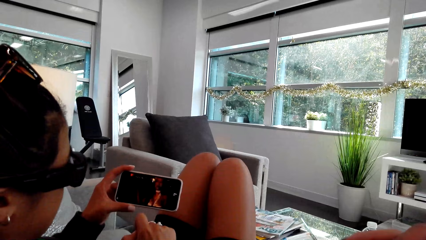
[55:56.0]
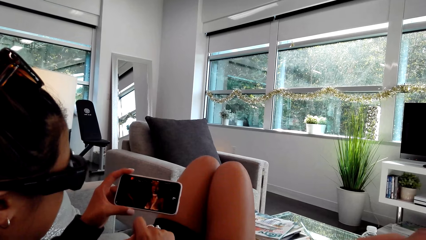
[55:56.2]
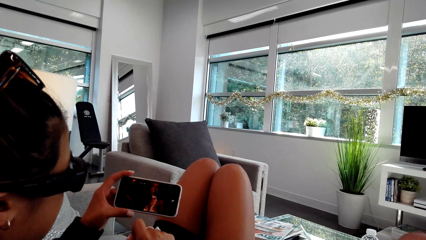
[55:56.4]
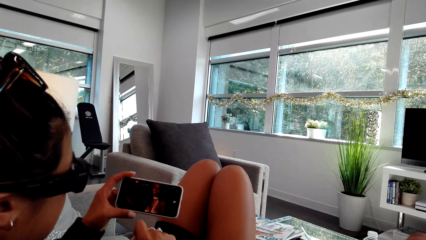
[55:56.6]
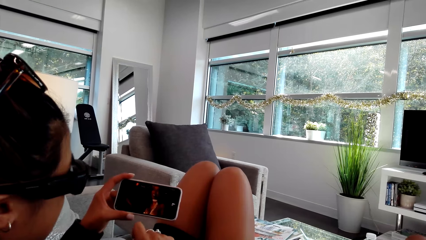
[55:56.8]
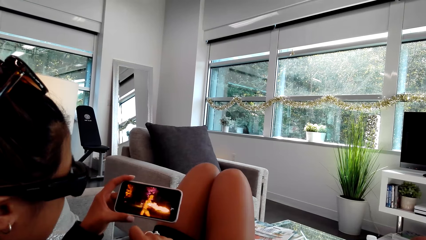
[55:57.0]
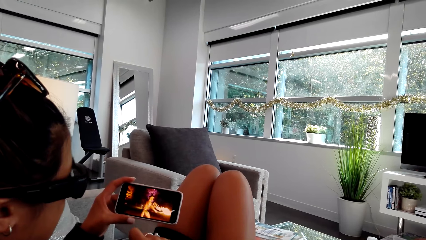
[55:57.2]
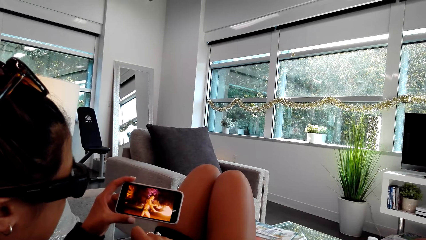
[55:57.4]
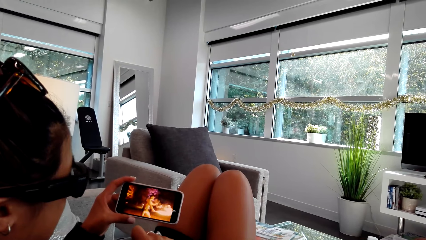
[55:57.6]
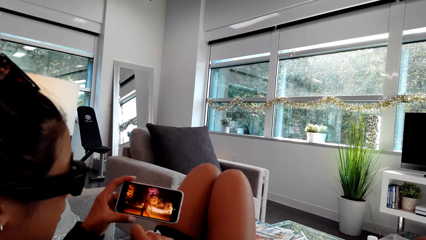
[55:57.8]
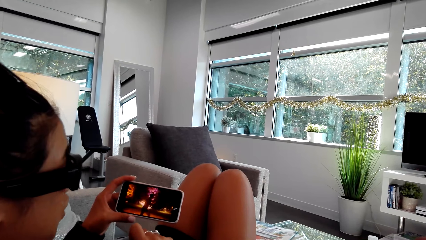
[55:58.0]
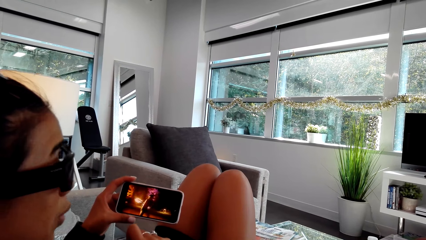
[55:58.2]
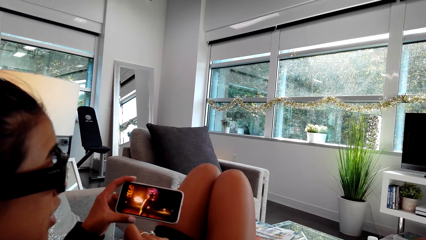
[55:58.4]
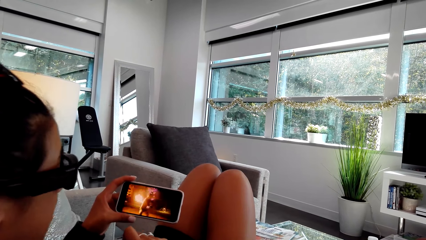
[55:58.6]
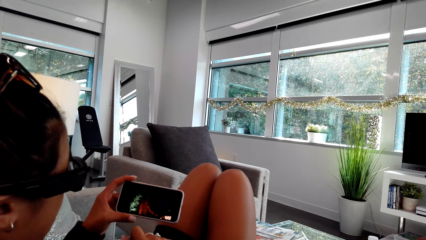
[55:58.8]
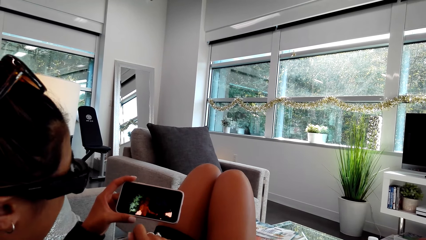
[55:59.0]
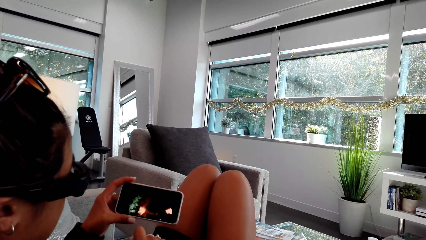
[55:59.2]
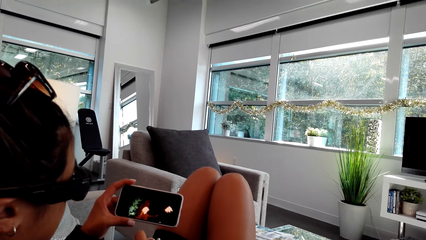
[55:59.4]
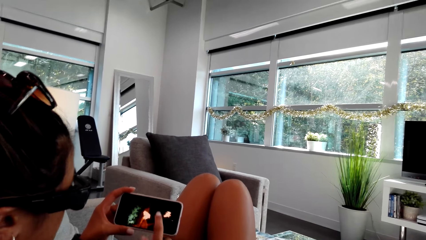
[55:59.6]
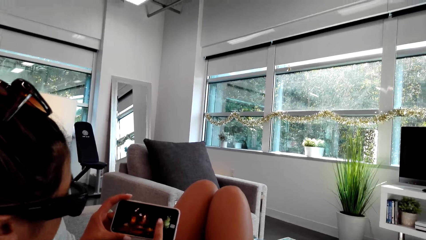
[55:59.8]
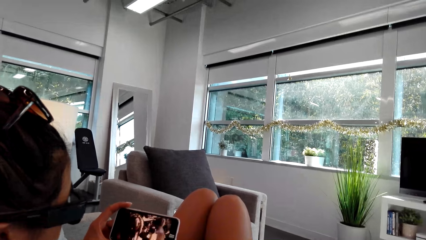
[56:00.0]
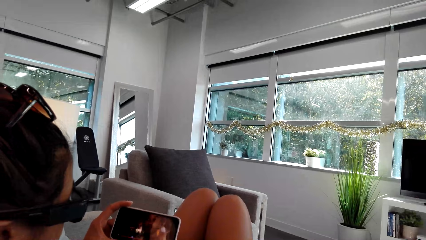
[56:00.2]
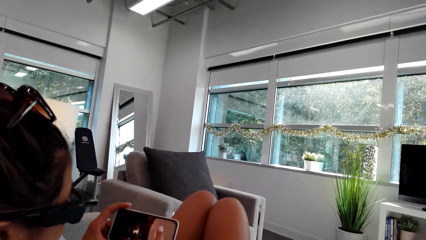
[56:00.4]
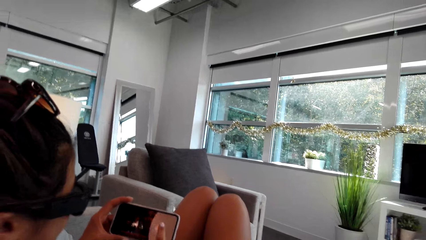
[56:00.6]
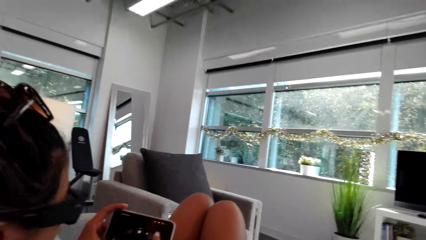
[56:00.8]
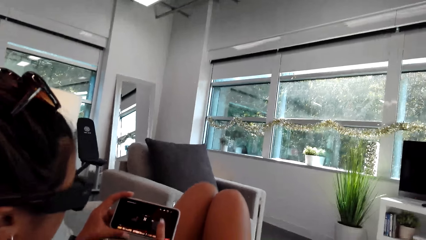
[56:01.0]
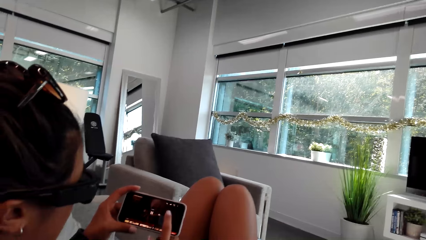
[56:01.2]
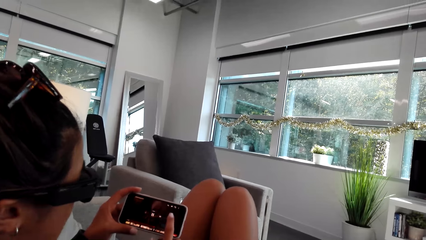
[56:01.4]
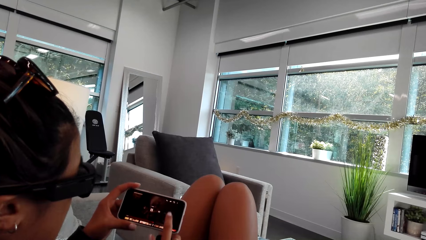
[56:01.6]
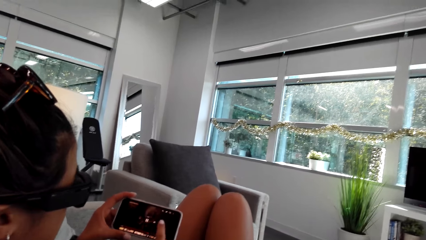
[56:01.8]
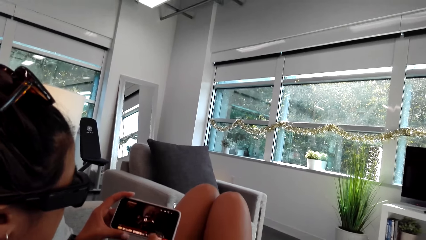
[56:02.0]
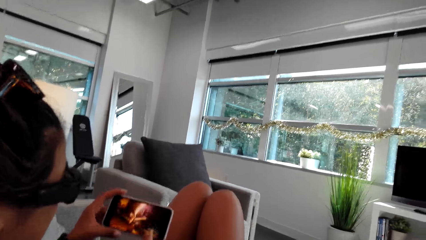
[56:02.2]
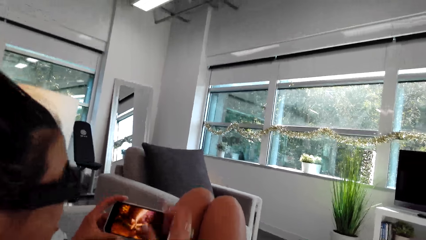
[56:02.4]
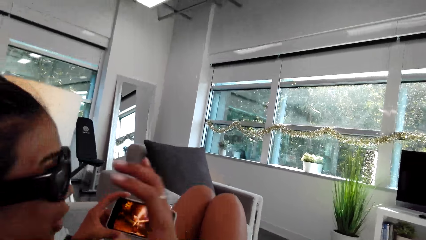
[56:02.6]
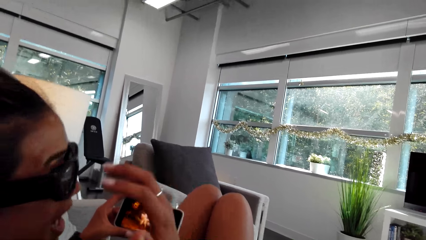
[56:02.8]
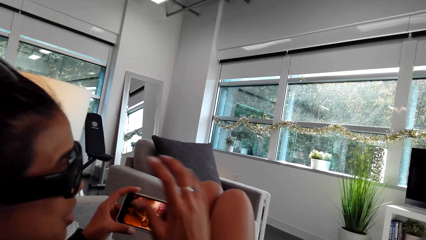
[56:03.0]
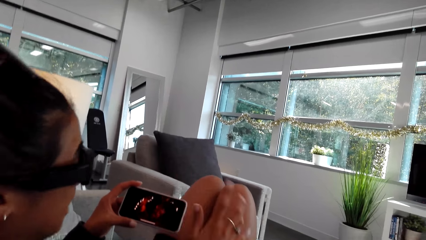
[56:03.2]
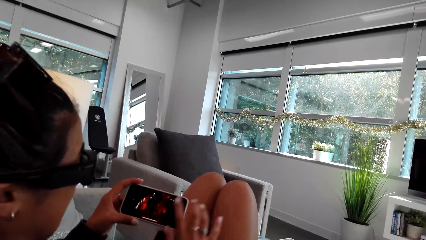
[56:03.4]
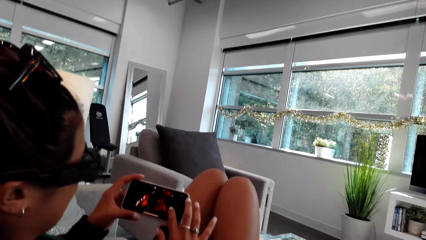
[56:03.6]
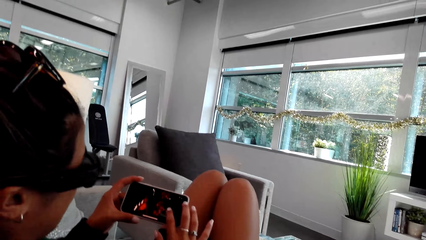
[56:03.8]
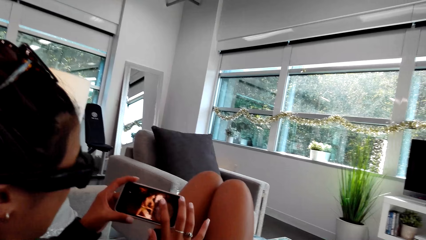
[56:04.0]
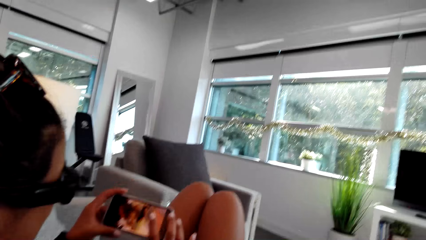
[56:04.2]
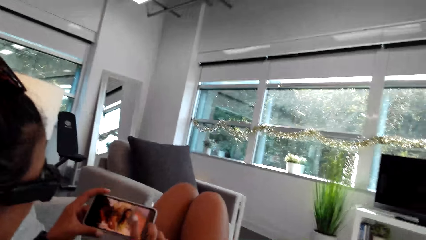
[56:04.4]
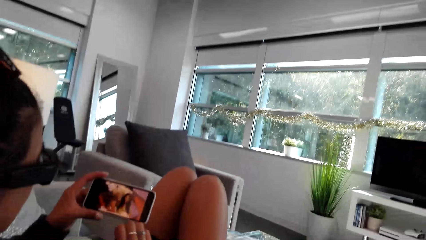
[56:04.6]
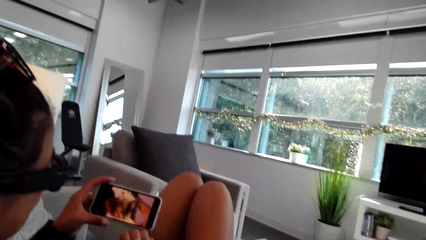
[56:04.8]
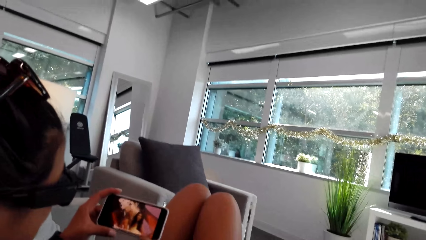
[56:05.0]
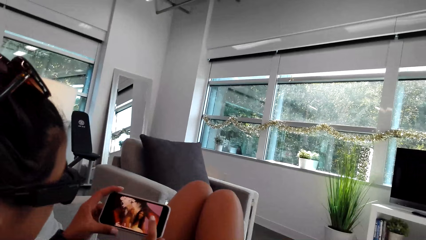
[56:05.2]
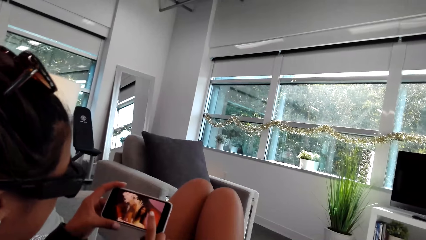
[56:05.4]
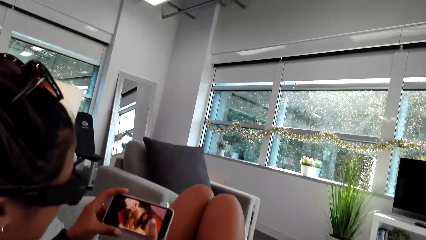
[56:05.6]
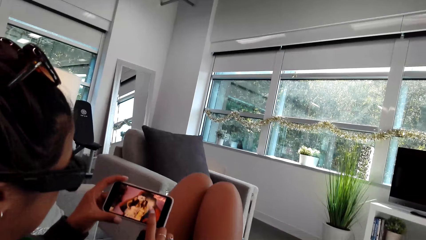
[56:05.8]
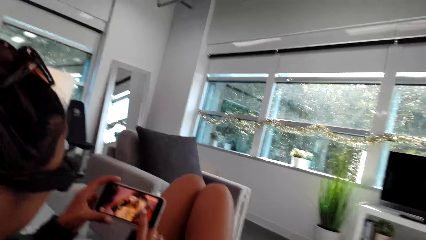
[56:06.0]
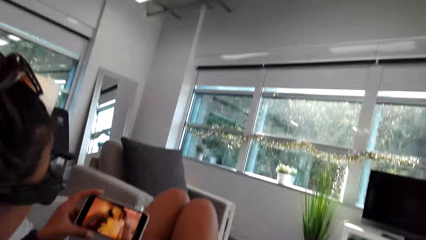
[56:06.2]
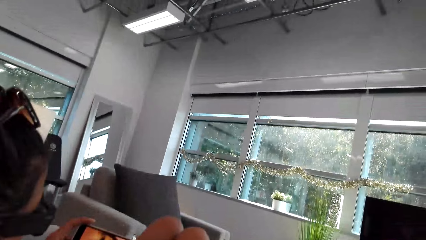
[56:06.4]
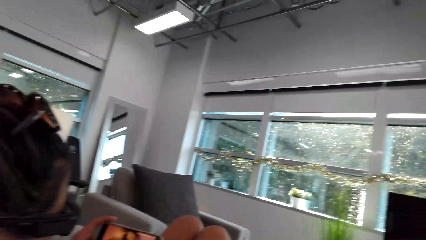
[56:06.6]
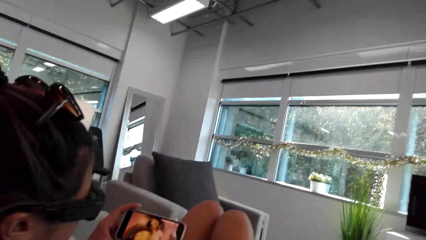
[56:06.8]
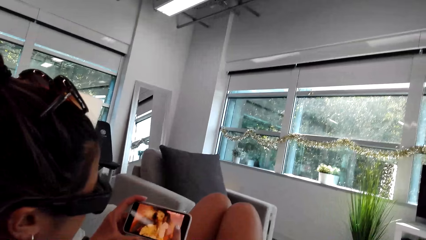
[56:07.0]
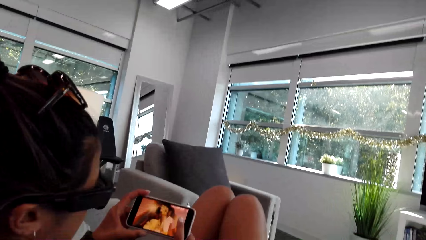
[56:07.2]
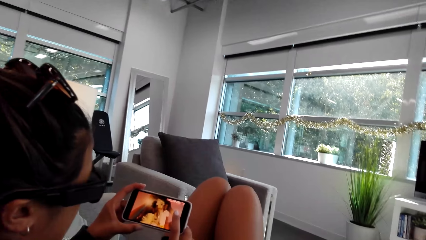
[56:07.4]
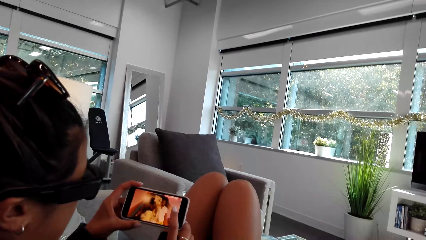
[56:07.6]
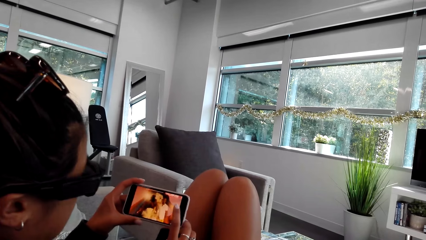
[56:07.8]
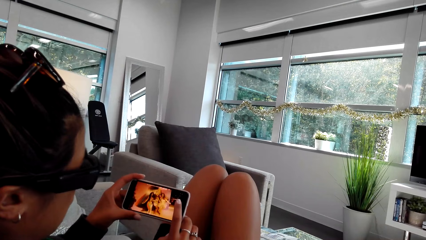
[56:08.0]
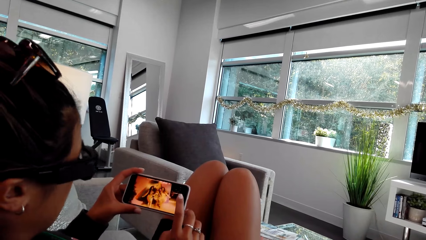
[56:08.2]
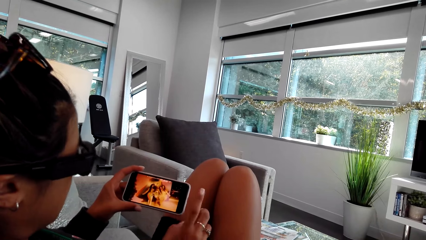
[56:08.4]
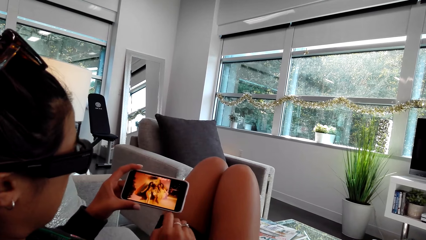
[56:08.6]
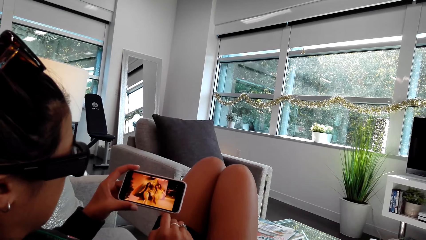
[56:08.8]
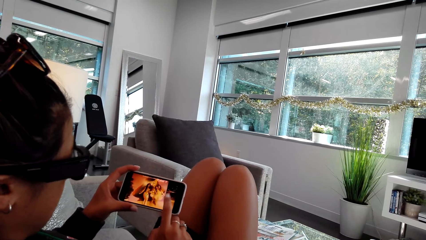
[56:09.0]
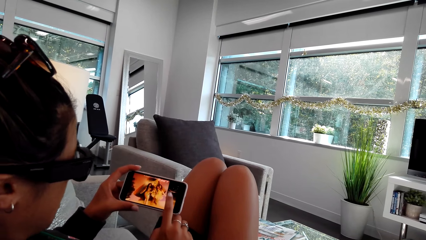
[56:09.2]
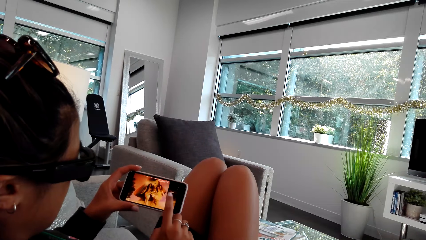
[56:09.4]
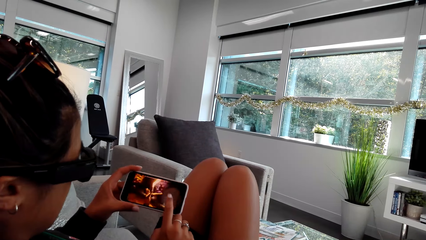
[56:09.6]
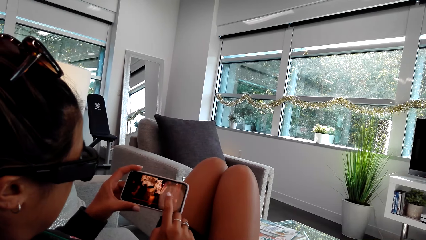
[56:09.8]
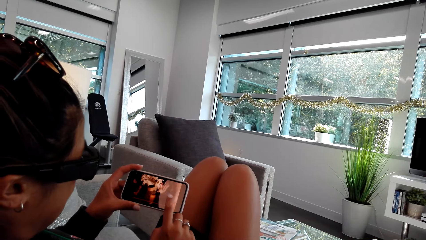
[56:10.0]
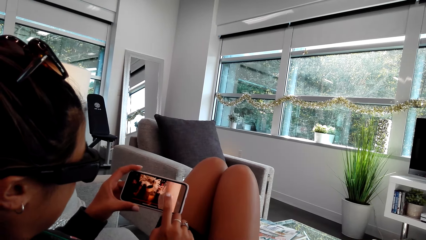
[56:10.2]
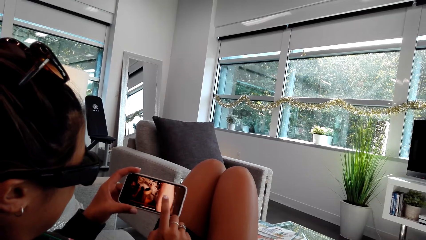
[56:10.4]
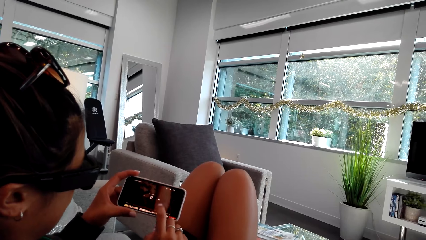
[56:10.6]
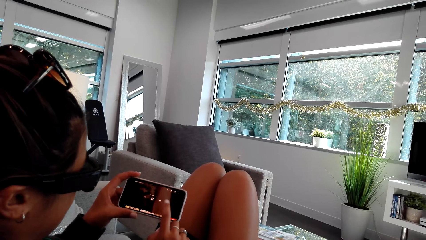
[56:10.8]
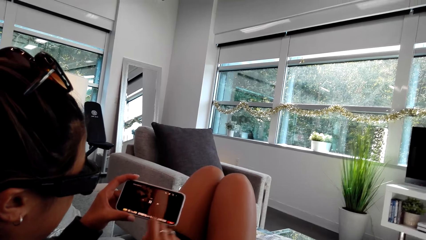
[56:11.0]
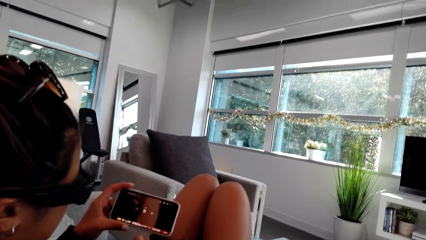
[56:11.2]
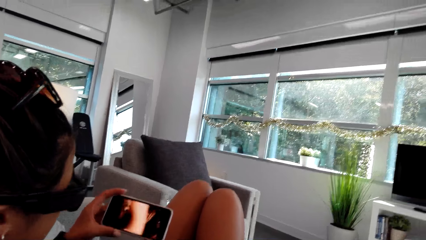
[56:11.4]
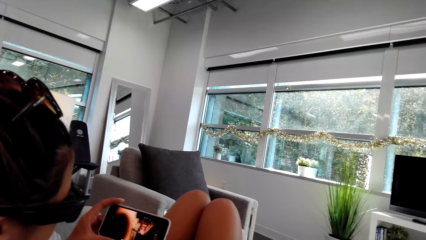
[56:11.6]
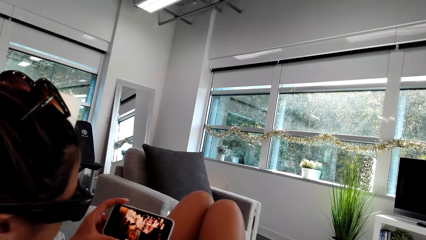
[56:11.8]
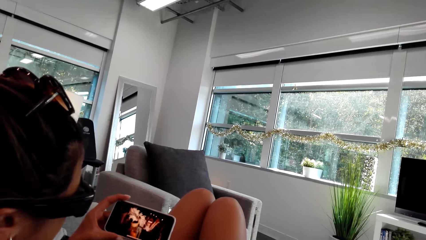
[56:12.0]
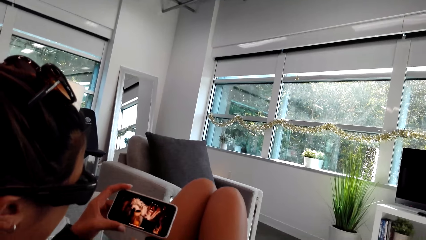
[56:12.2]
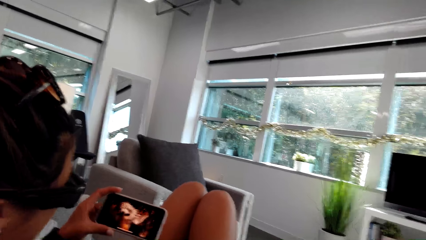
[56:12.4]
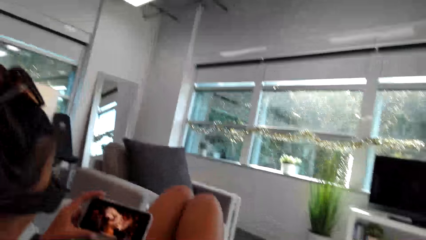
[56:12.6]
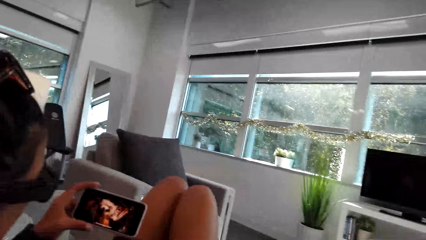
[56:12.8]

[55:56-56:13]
A person converses with the camera wearer. The person spreads her hands. The person swings her hand. The person watches the video from the phone. The person taps the phone screen.
